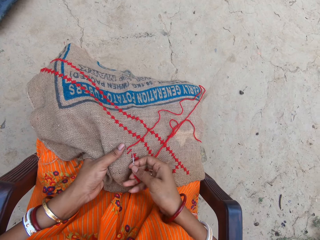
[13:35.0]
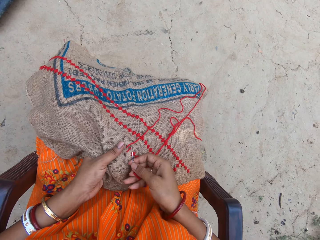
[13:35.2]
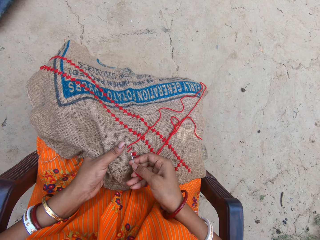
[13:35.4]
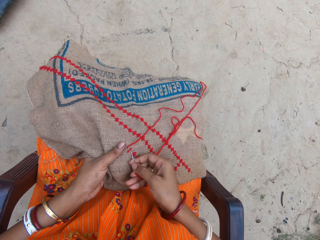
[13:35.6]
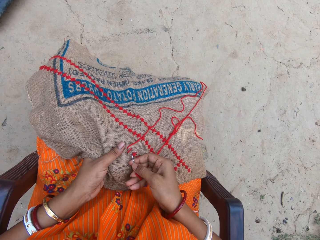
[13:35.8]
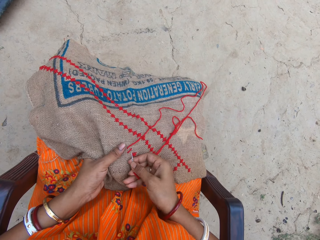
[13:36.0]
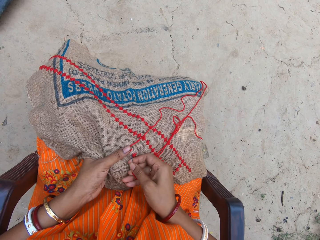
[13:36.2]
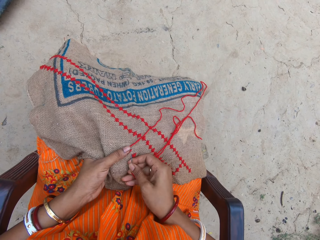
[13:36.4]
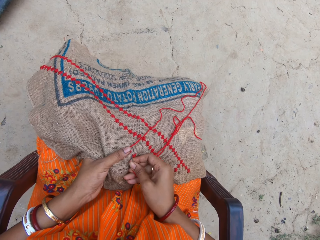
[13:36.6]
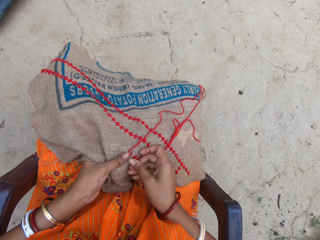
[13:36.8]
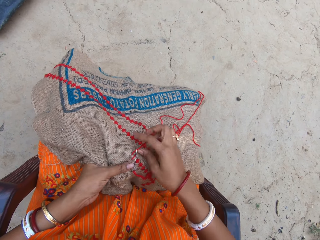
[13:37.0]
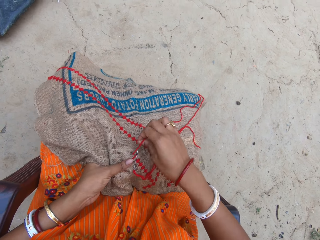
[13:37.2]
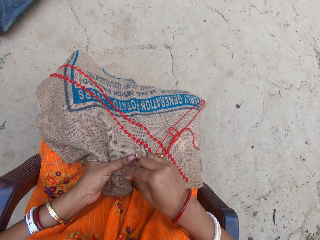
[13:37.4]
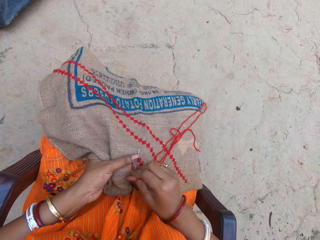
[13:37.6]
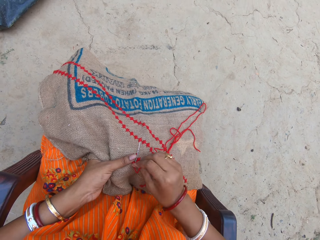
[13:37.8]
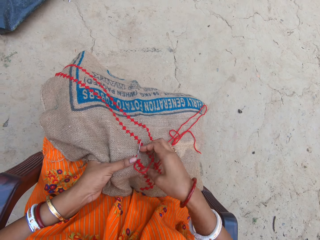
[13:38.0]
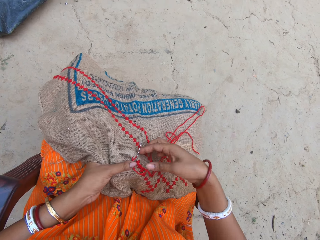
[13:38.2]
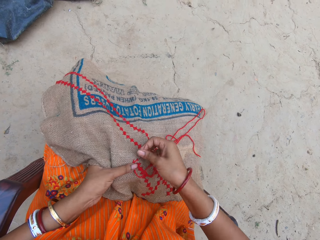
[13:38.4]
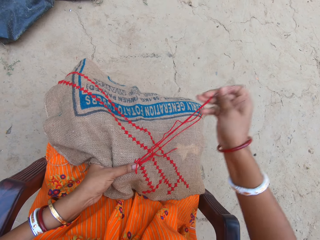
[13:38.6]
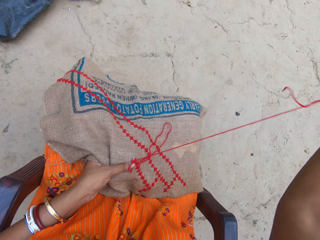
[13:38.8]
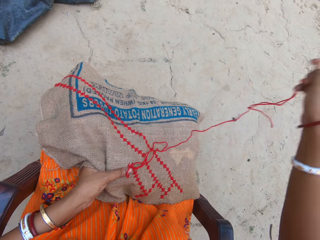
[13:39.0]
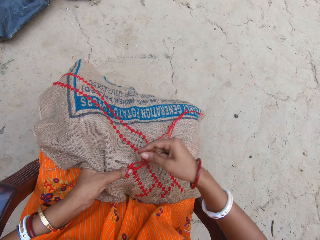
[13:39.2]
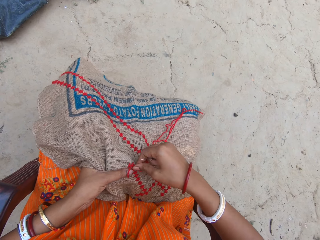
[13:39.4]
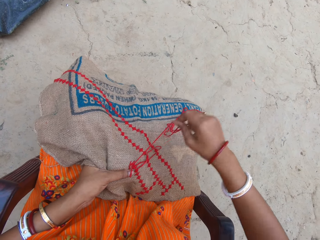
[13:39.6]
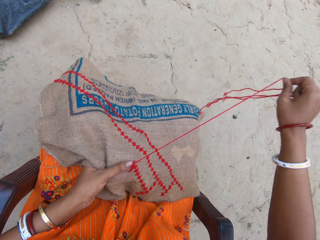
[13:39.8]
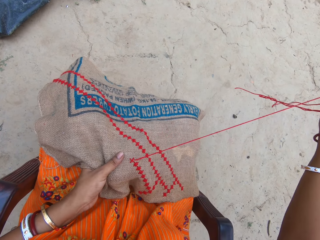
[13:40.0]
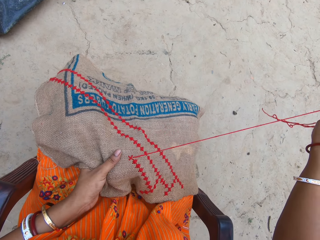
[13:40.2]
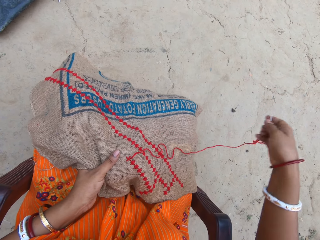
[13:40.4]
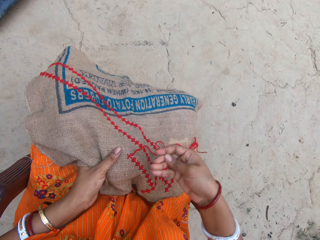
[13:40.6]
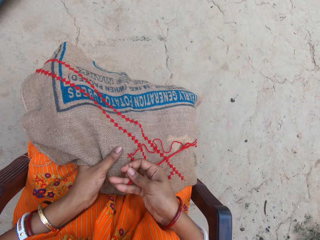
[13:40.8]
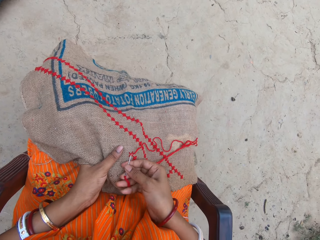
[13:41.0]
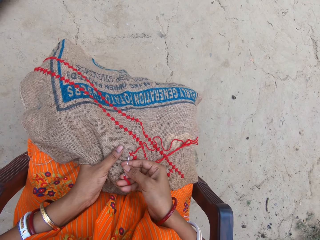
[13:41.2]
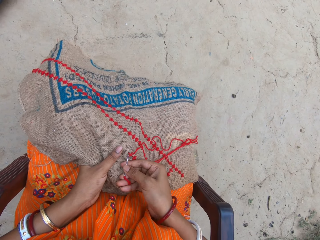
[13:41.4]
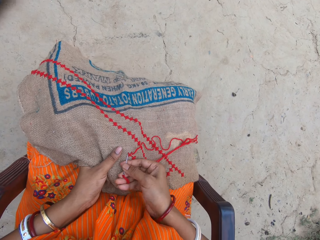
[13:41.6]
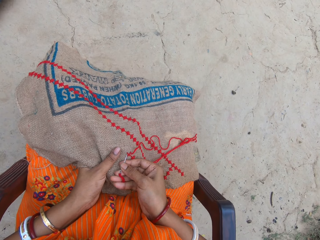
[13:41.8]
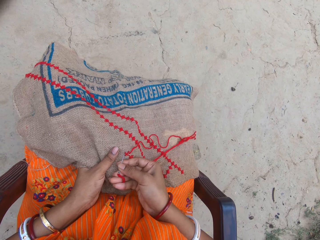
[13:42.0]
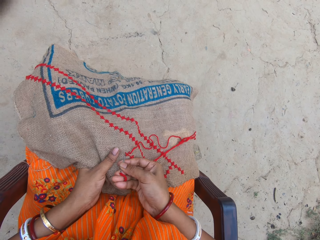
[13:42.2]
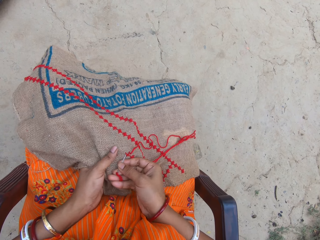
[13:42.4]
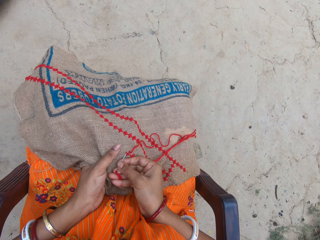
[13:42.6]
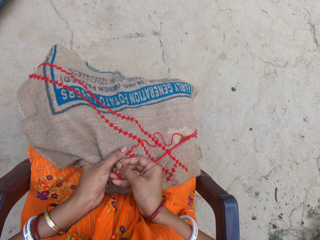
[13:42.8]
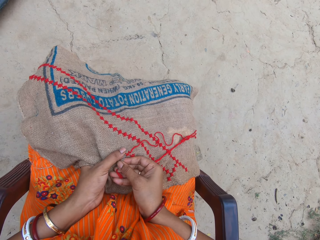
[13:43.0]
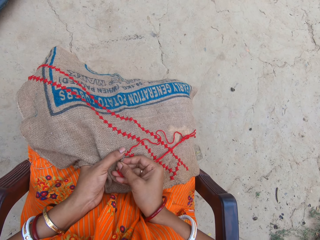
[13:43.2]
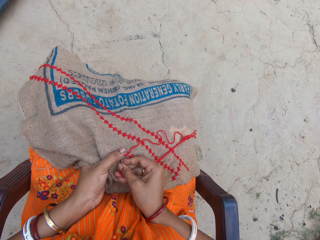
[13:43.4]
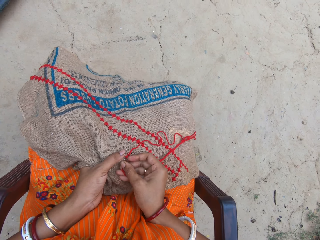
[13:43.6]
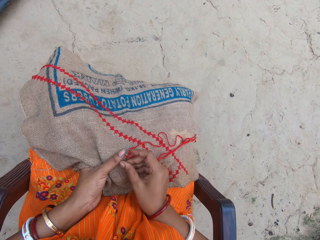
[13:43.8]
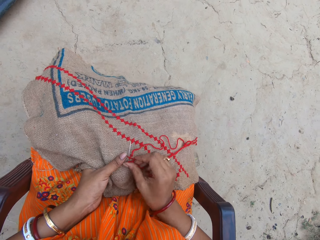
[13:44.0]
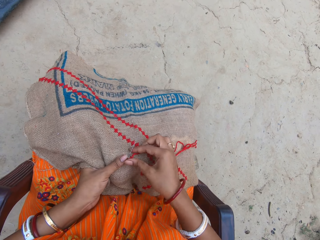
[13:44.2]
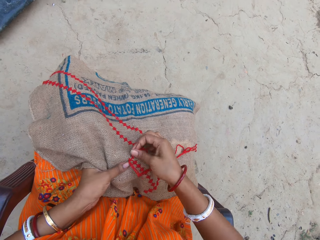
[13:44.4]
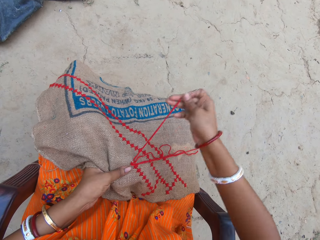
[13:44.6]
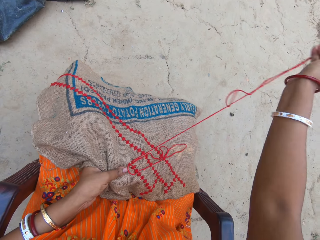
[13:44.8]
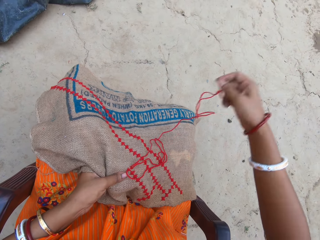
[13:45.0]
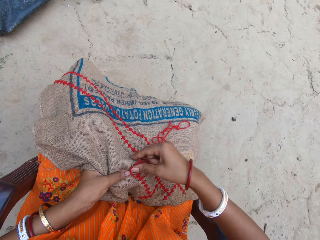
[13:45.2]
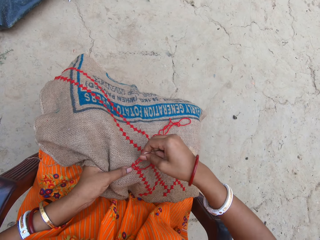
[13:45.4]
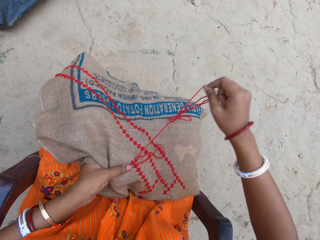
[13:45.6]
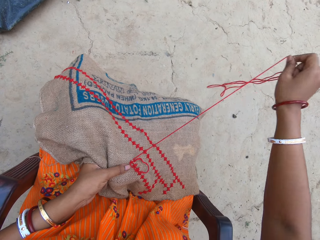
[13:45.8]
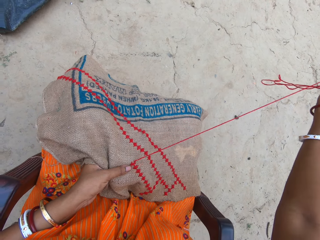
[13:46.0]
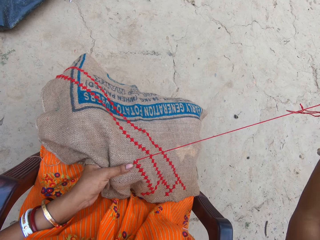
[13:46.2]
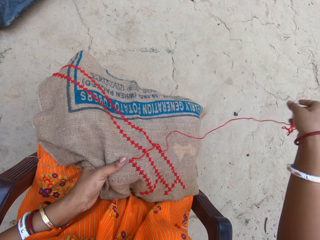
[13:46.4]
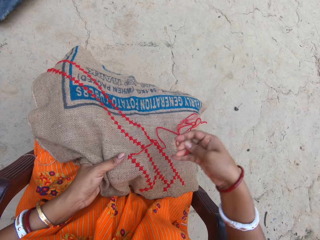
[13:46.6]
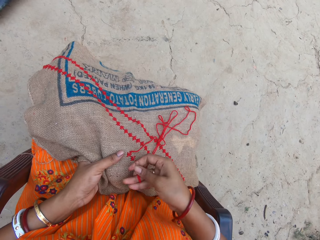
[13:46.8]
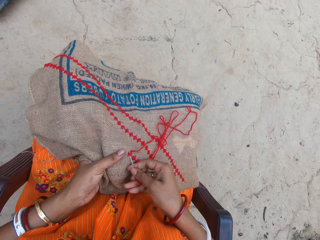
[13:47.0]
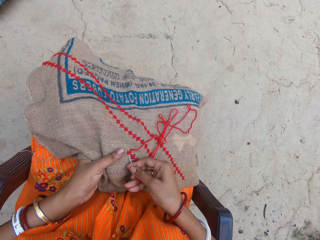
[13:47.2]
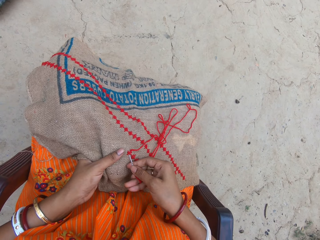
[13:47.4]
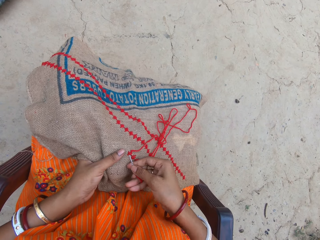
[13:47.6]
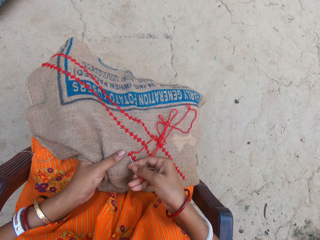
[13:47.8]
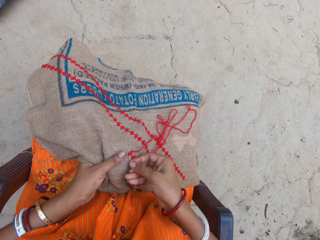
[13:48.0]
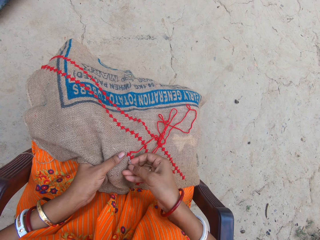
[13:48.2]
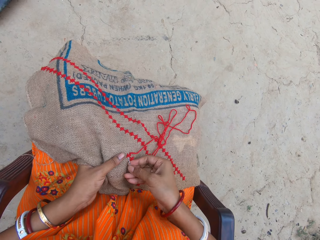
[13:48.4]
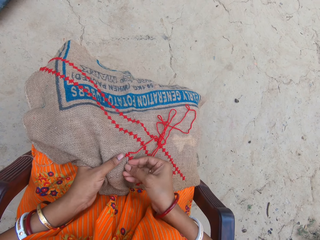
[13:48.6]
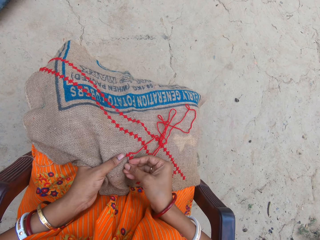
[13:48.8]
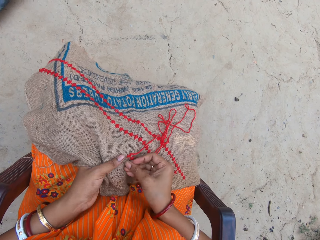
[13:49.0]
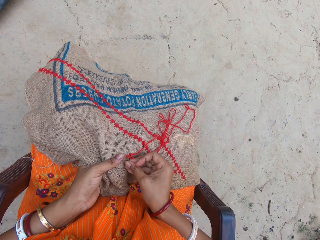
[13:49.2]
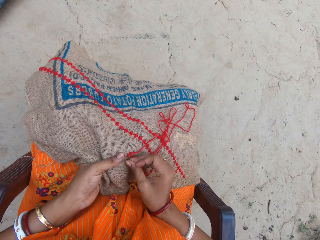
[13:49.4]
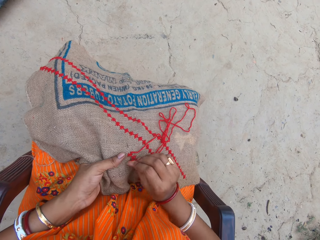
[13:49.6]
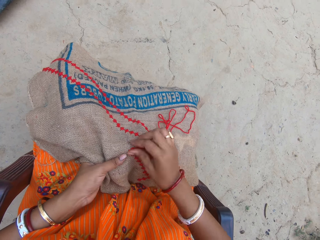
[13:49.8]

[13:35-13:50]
The camera wearer holds the thread and the sack with her left hand. She embroiders the sack in her left hand with the needle and thread in her right hand. She pulls out the thread with the needle. She sews a fabric with the needle.

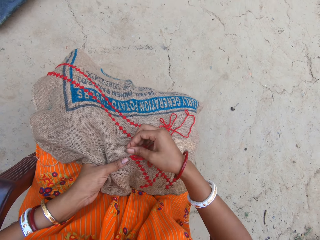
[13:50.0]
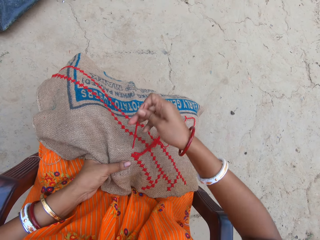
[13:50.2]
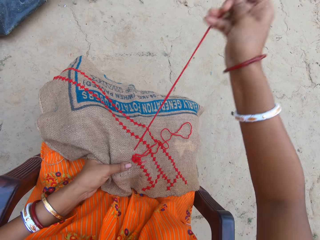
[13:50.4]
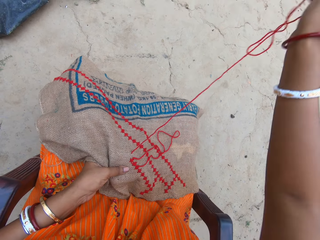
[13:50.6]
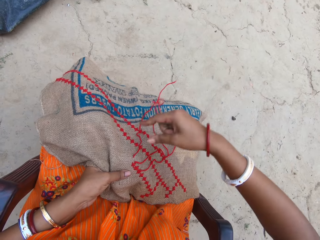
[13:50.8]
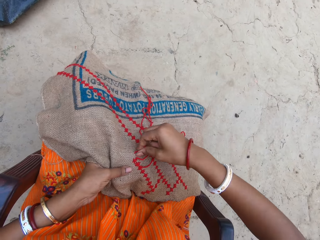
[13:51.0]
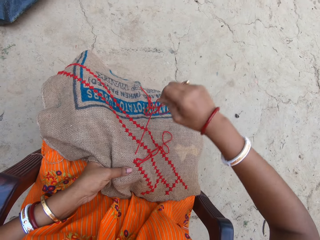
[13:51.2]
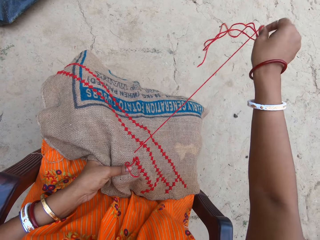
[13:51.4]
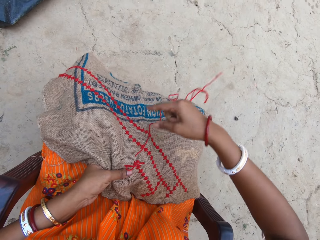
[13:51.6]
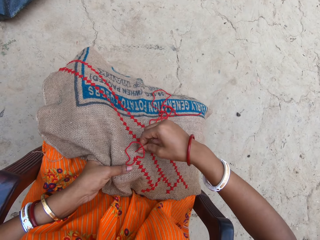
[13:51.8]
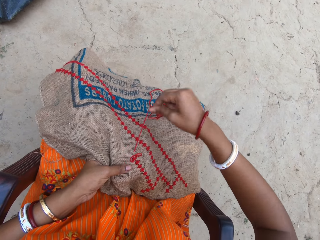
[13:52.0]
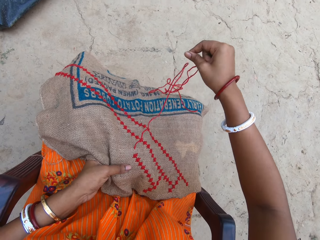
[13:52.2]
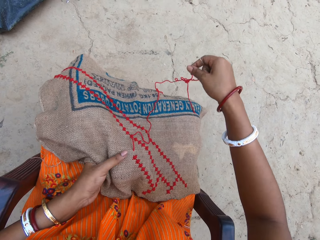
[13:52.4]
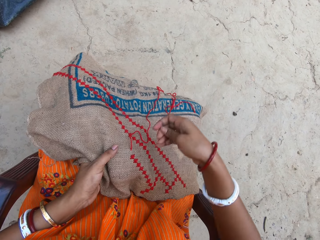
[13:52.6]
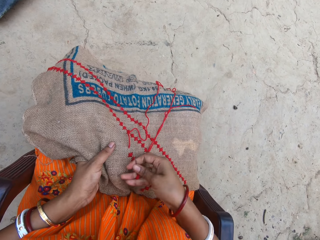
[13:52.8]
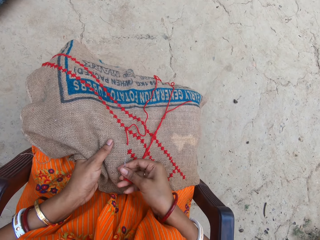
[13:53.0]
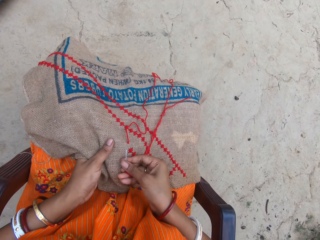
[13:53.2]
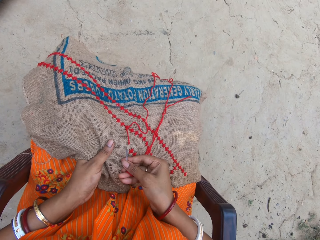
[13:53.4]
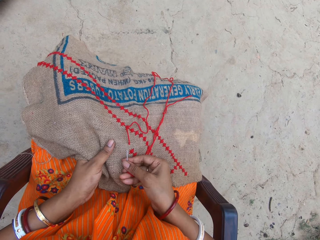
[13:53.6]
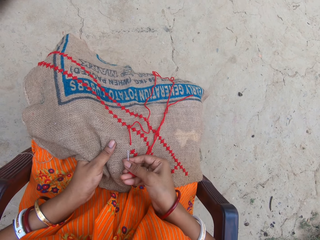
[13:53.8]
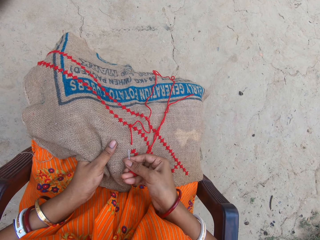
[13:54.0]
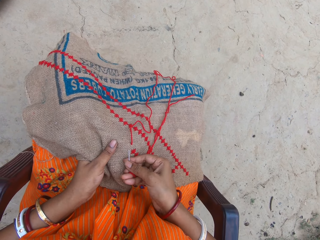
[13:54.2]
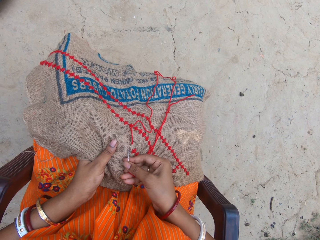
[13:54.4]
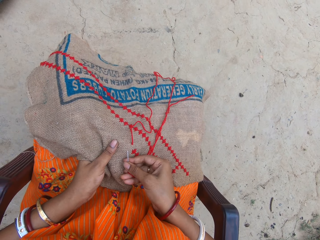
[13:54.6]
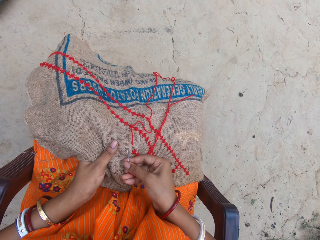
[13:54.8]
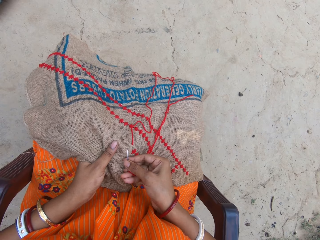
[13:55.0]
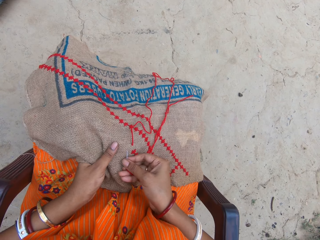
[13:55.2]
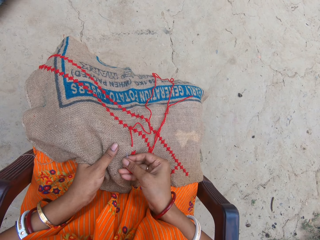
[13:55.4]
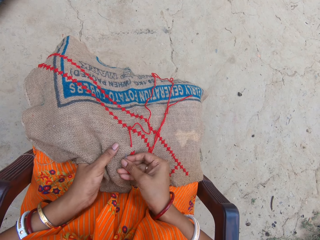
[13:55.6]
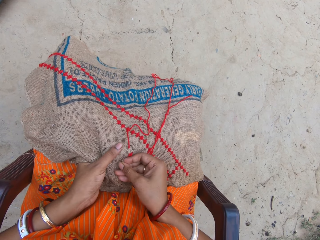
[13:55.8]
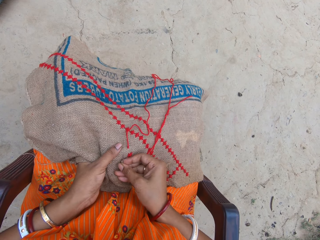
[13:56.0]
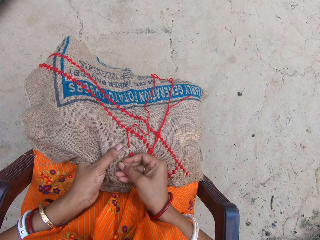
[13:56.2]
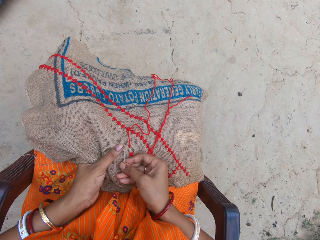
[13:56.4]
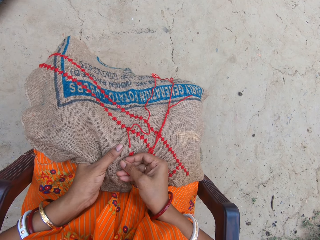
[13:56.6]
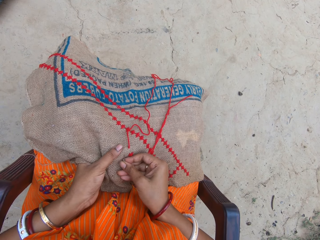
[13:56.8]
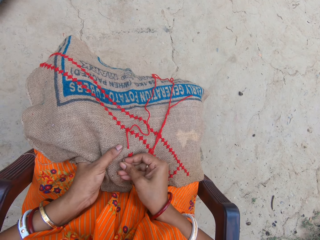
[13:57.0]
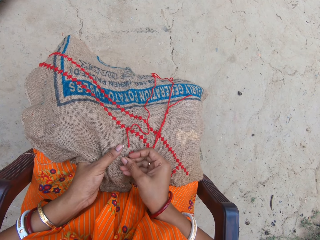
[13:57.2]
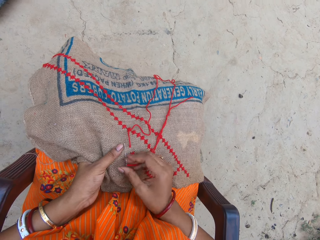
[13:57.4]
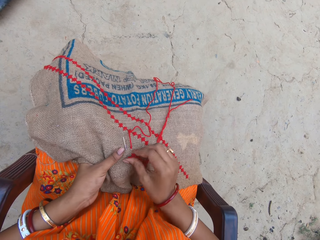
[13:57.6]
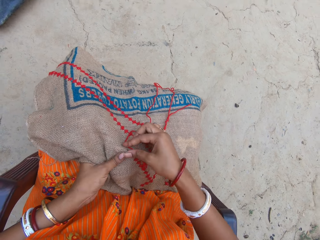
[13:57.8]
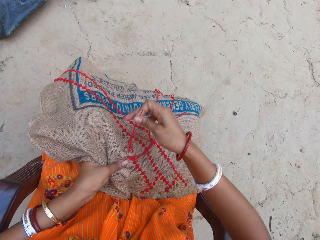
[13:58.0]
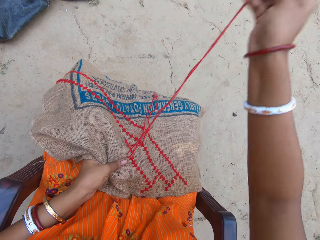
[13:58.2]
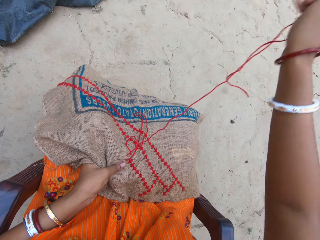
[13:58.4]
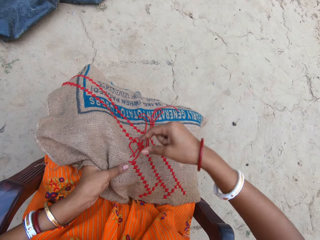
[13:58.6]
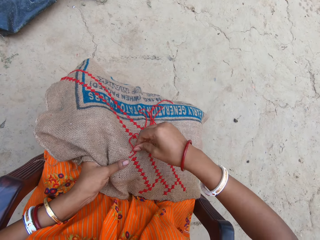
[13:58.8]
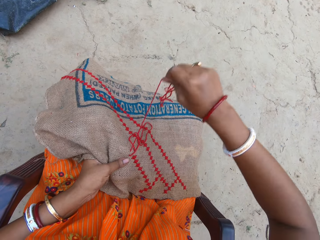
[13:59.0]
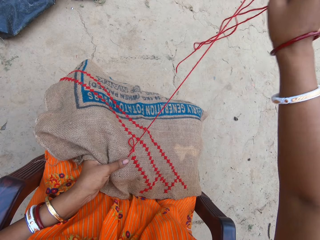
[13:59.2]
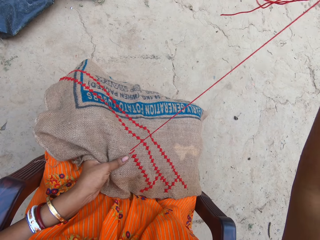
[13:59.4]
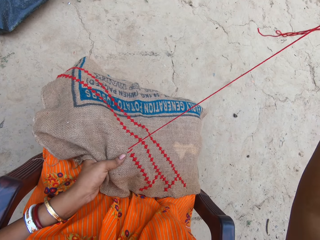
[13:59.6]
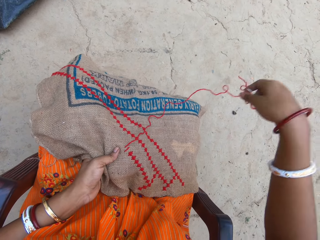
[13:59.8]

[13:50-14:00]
The camera wearer pulls out a thread with a needle. They sew a fabric with the needle. They pull out the thread with the needle.
